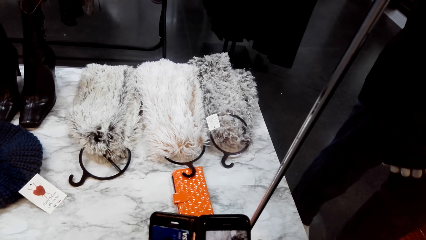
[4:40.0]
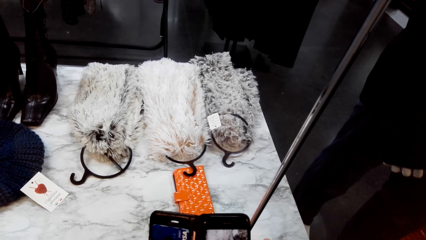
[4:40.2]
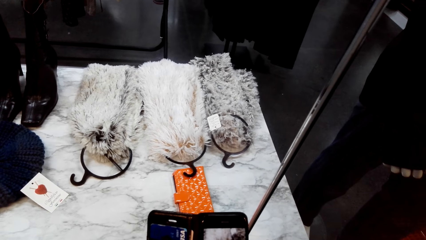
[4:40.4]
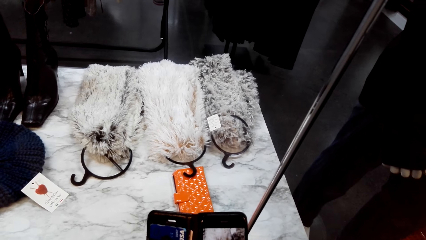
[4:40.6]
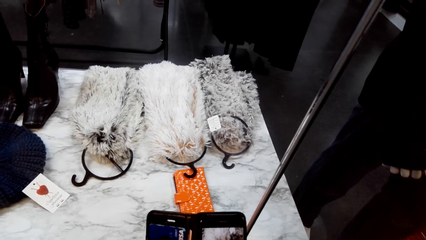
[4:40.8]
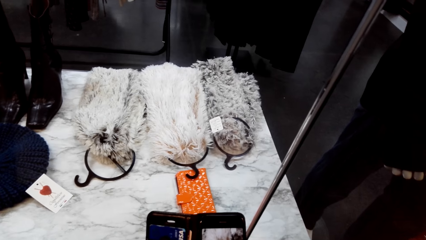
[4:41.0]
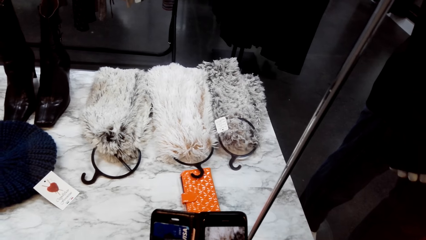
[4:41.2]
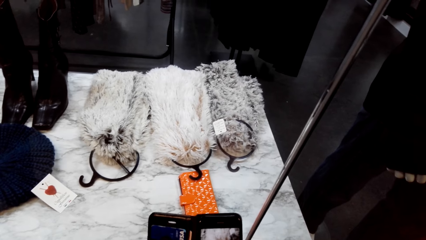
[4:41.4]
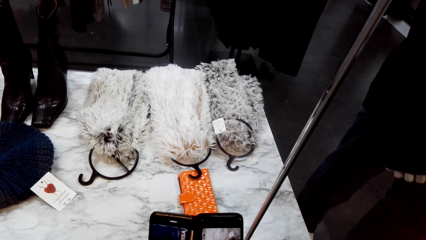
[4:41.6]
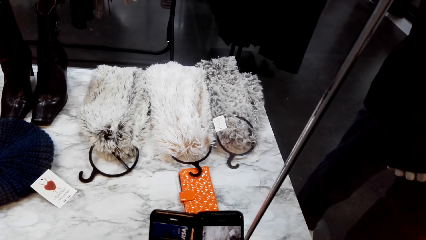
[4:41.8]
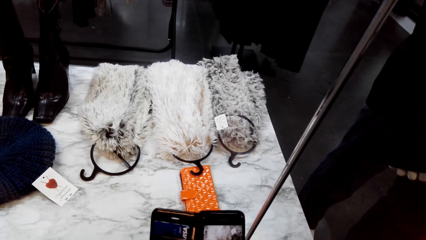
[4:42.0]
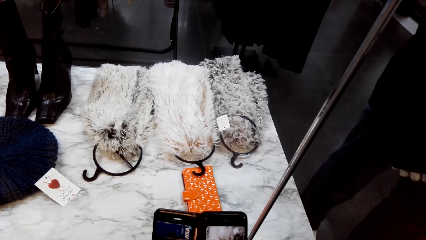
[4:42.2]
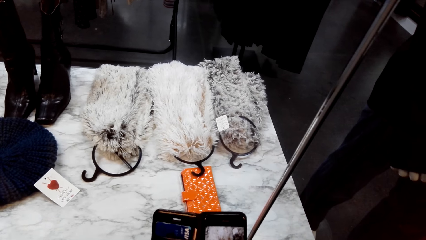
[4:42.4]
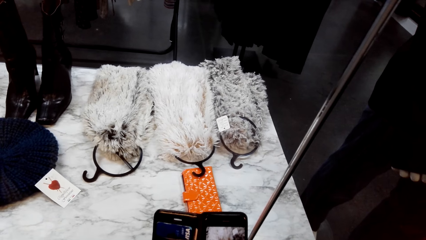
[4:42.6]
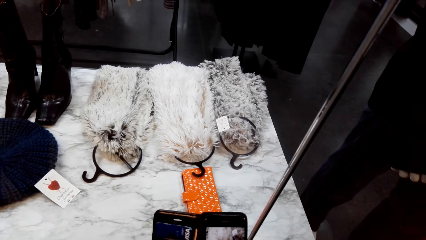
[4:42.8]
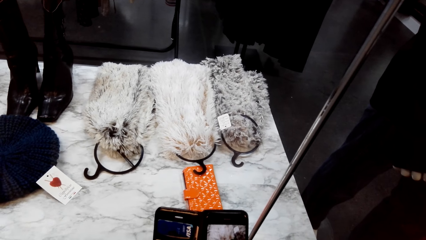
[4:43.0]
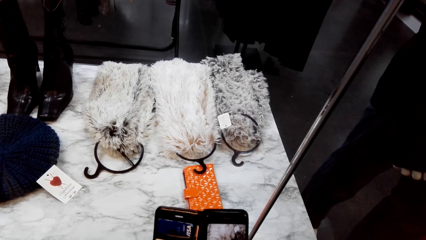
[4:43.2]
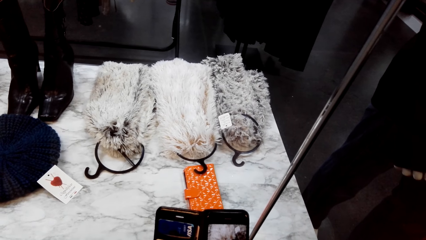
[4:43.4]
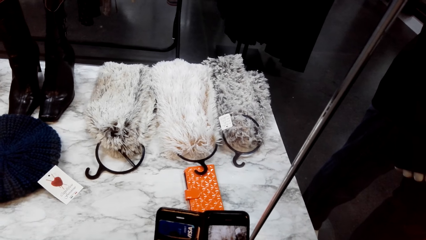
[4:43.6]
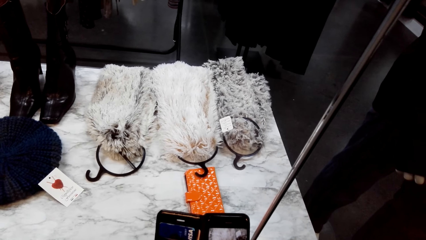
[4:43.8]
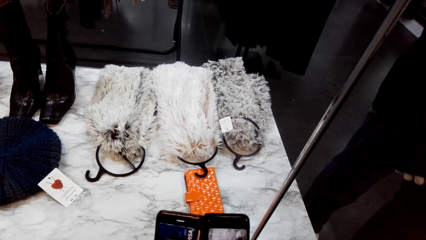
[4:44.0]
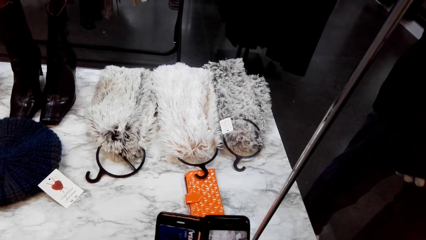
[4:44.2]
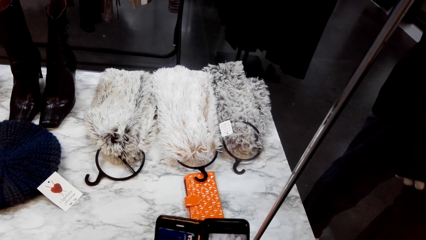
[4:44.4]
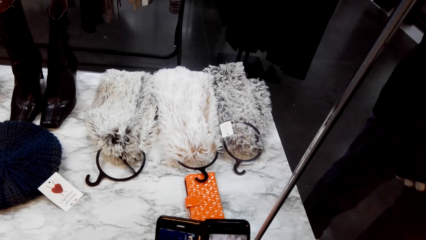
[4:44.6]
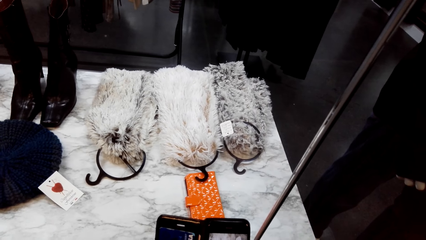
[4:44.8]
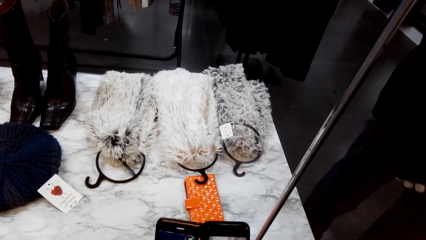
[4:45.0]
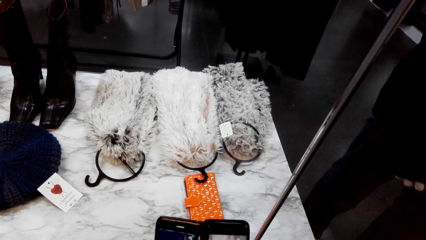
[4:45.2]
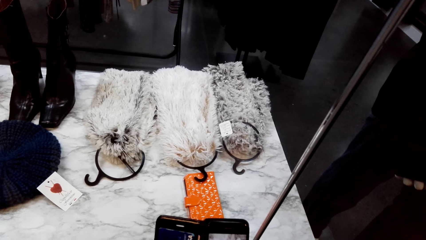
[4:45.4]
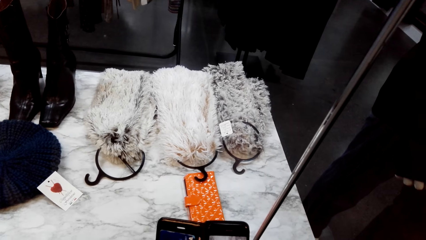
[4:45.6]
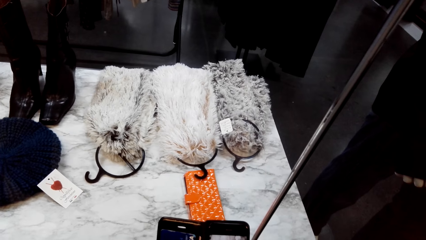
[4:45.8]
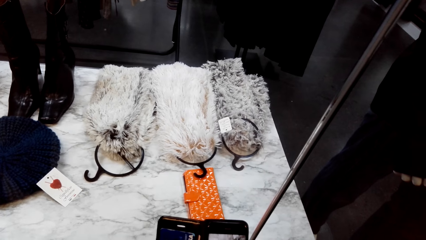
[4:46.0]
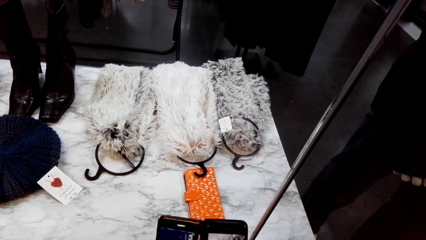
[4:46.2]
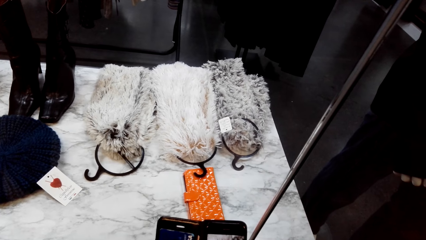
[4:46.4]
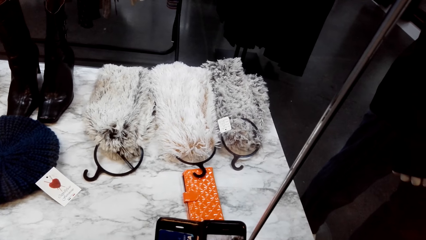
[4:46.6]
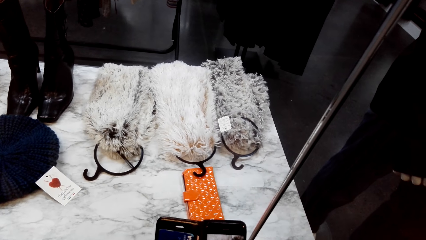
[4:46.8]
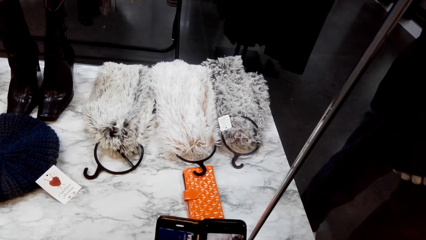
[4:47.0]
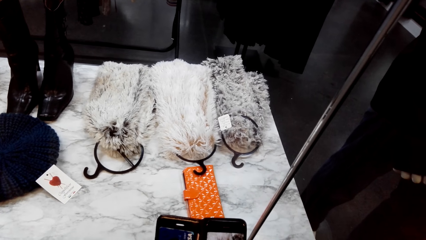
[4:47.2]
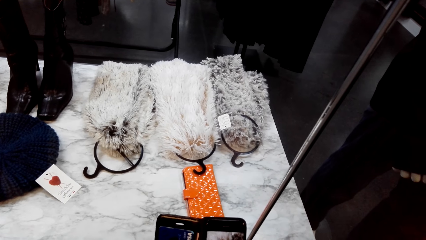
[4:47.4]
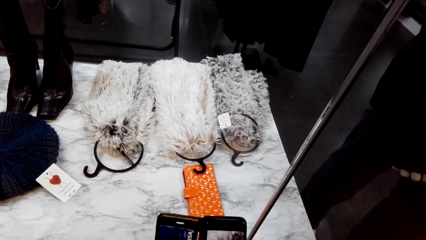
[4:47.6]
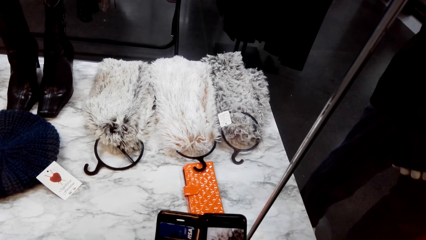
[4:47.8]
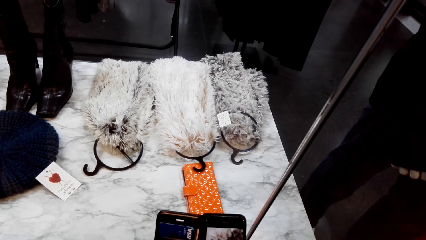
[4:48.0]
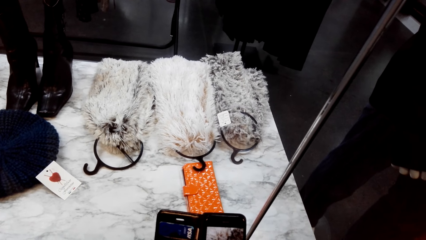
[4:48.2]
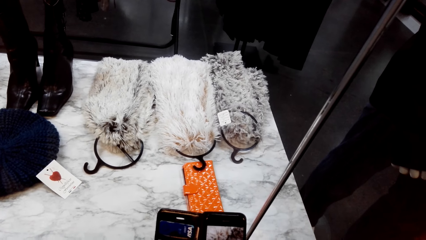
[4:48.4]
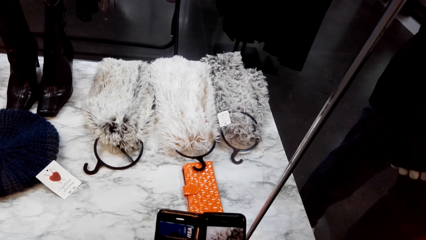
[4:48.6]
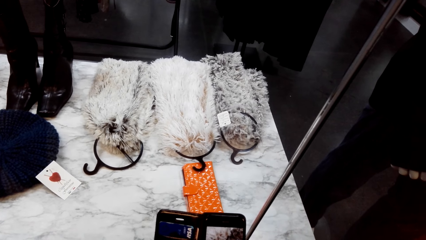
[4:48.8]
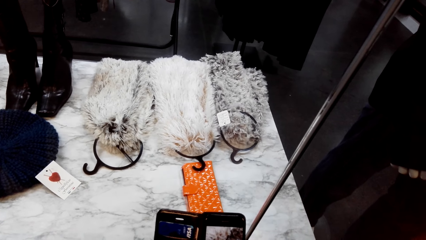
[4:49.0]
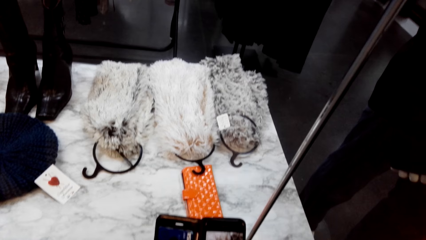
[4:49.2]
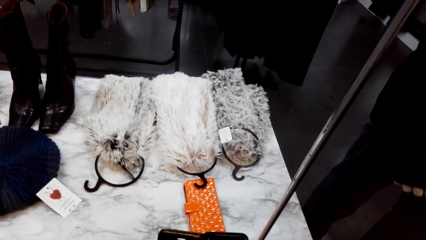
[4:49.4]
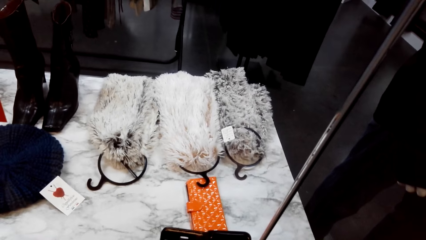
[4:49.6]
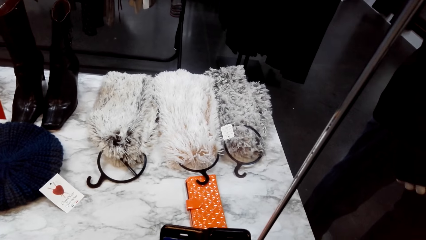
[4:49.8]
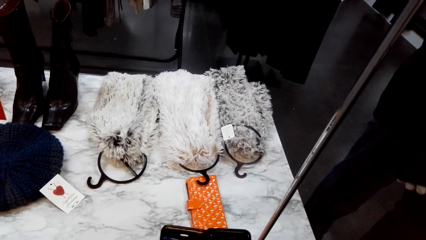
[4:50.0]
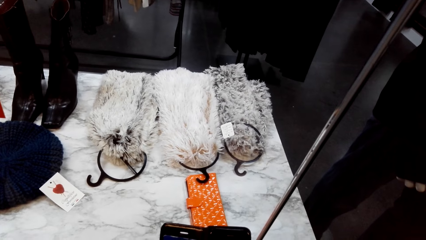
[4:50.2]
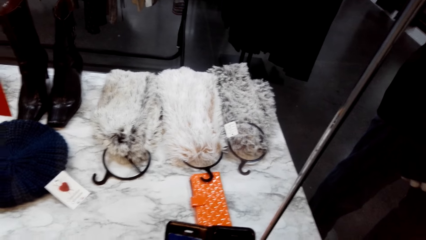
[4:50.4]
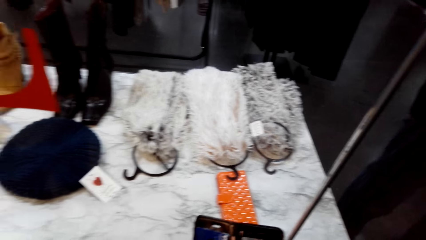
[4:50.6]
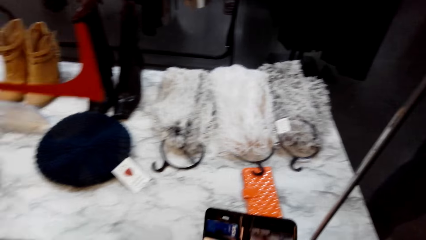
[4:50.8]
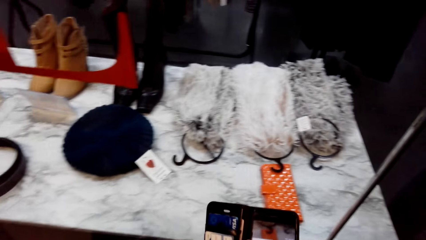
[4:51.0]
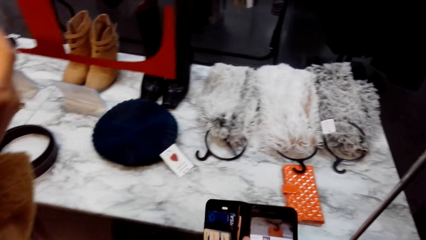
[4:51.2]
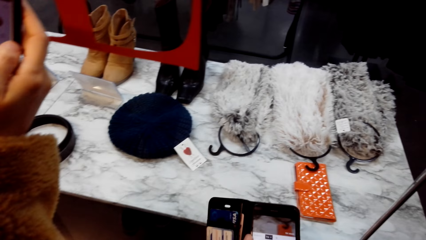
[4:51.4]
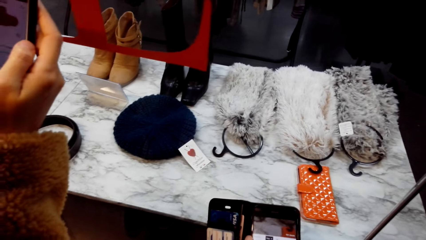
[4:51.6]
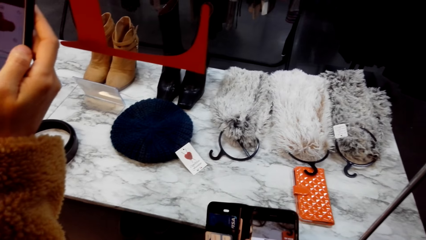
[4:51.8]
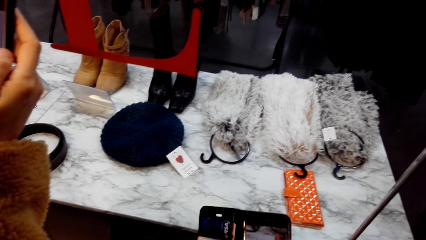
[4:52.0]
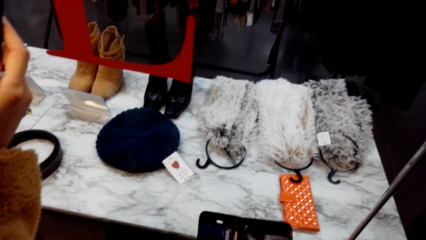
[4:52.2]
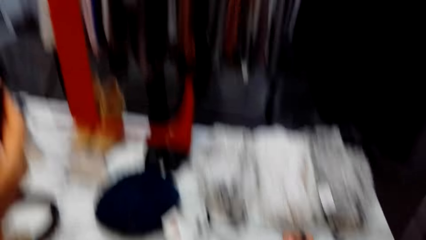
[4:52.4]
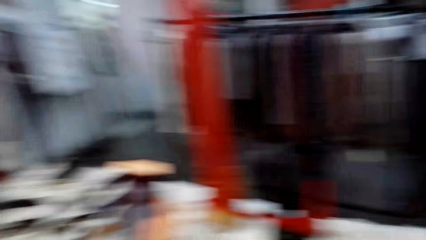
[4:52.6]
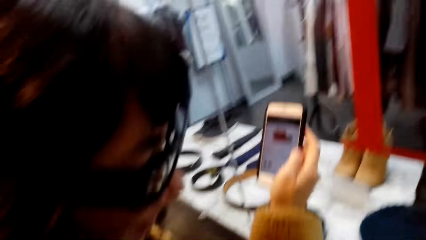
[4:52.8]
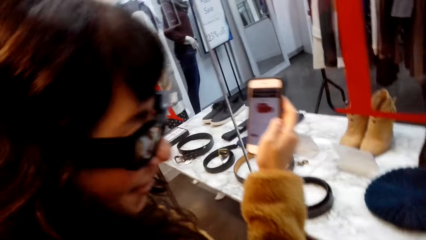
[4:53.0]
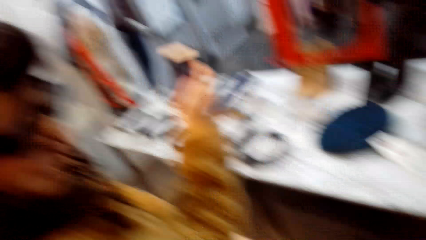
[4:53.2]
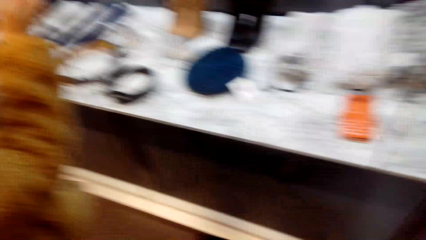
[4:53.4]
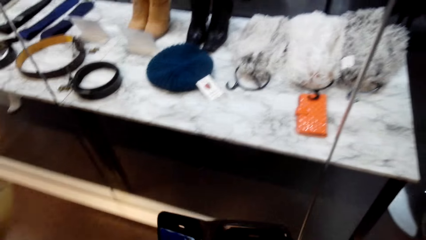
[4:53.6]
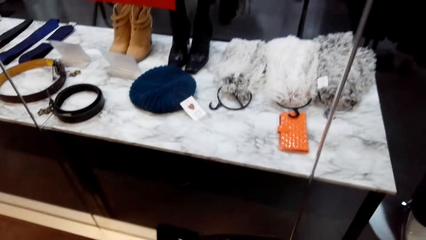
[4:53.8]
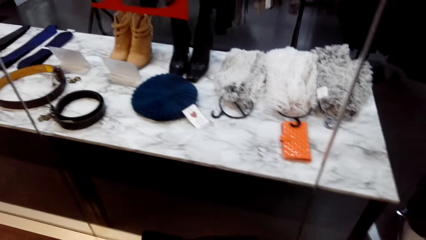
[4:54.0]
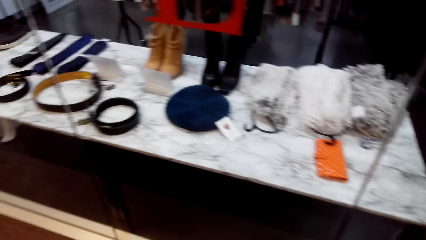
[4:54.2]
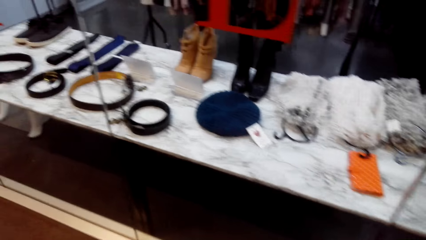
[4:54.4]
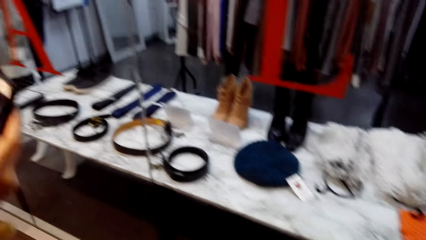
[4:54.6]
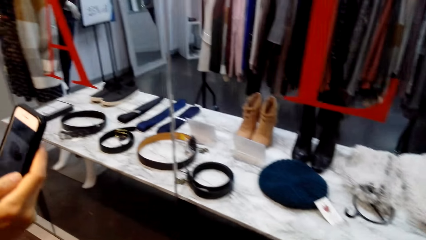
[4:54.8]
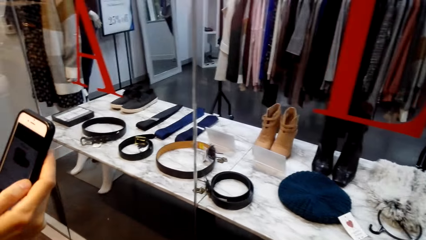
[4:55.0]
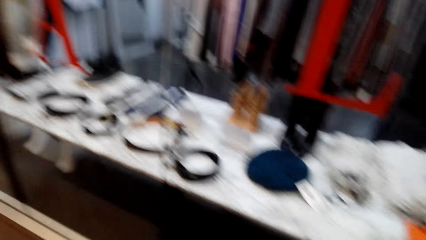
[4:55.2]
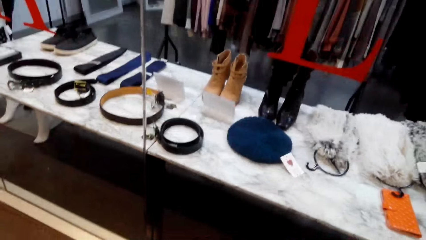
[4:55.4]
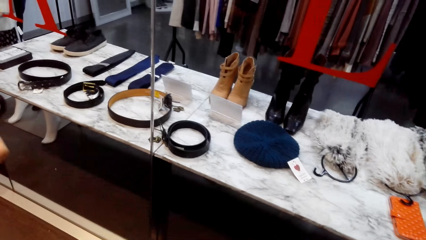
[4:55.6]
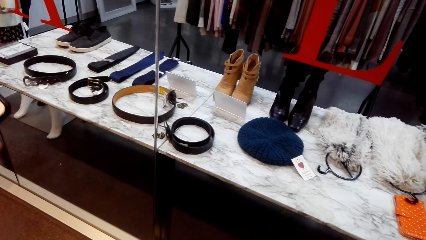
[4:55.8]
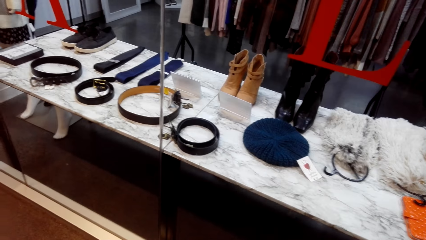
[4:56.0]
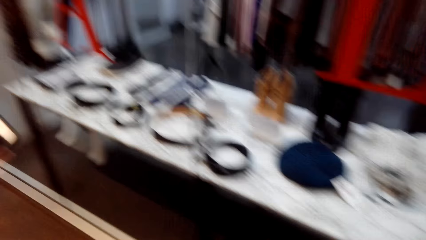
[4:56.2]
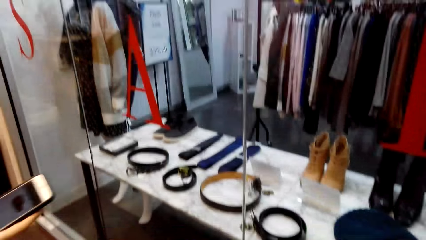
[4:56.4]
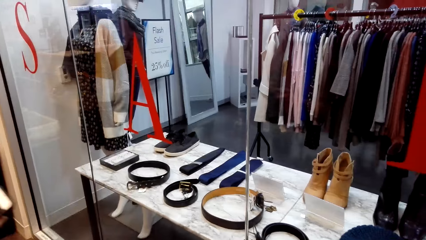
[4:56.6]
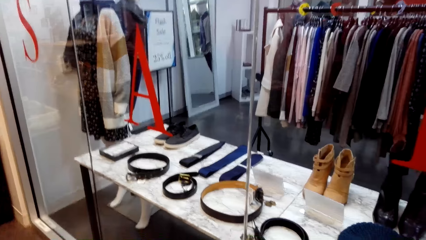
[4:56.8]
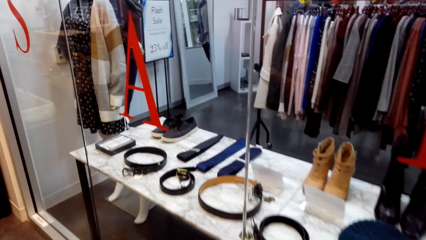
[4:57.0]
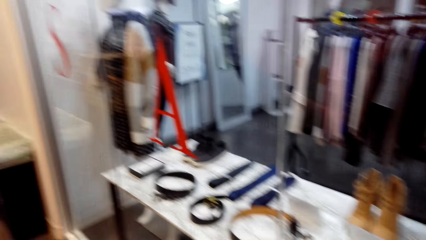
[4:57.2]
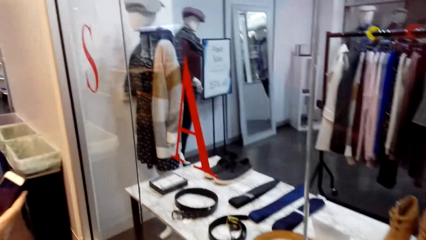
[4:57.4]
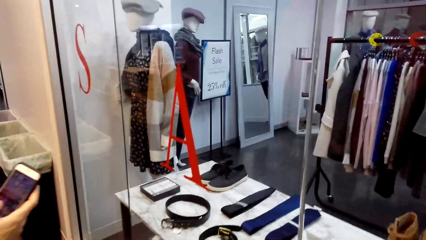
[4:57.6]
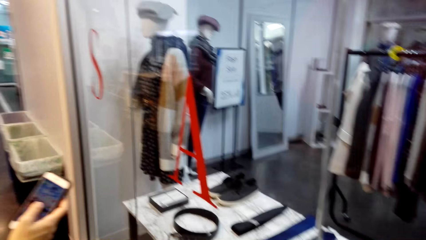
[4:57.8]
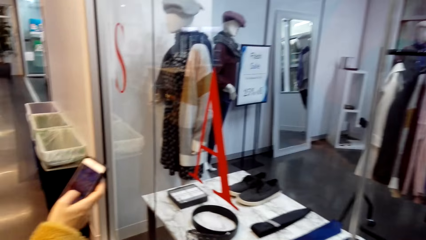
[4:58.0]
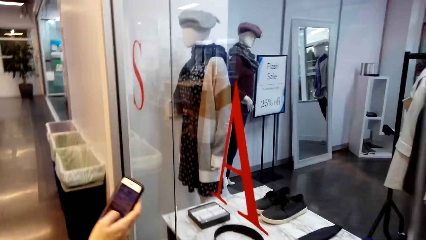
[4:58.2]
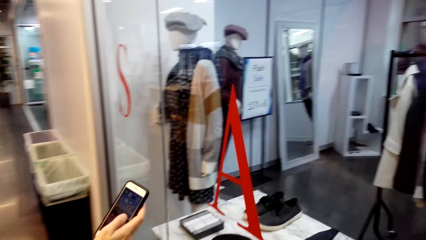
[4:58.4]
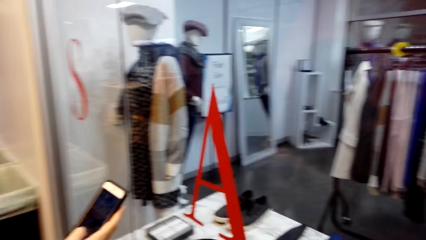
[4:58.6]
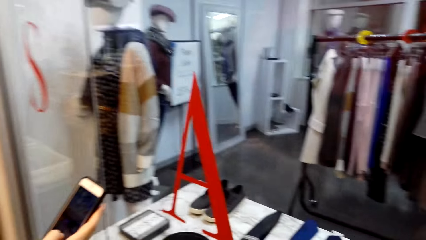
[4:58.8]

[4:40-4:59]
The camera wearer talks with a woman. The woman operates her phone. The camera wearer looks at the woman. They laugh. The woman talks with the camera wearer.
